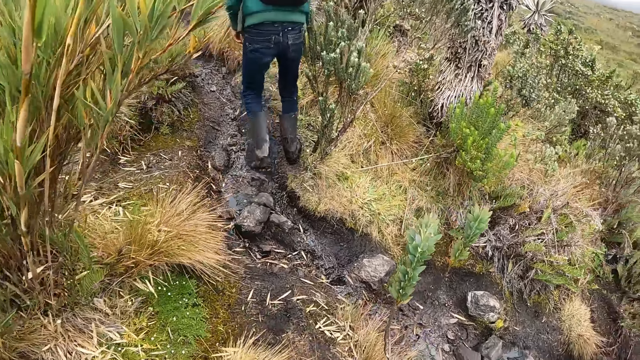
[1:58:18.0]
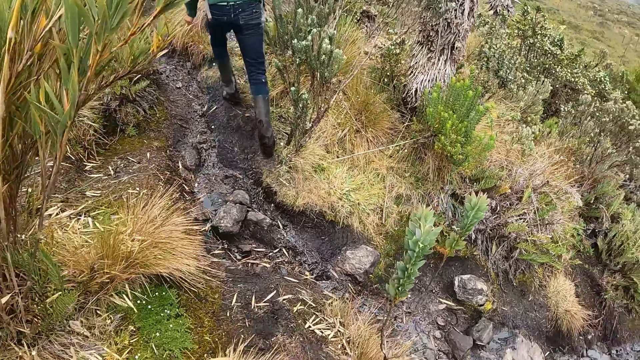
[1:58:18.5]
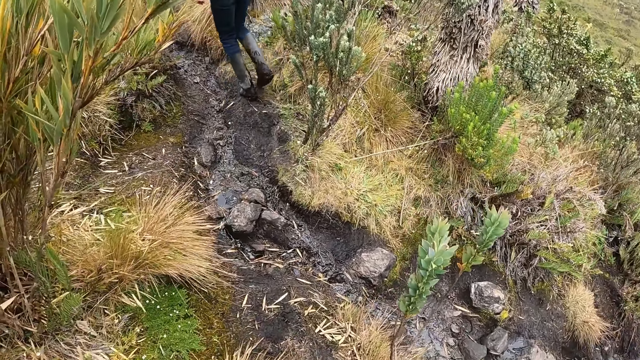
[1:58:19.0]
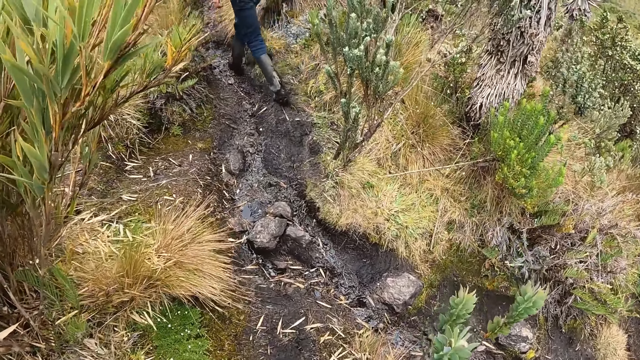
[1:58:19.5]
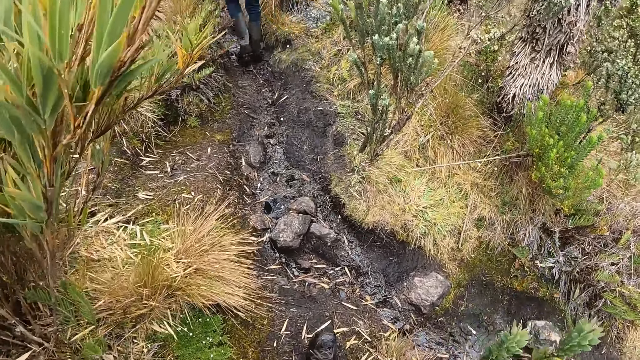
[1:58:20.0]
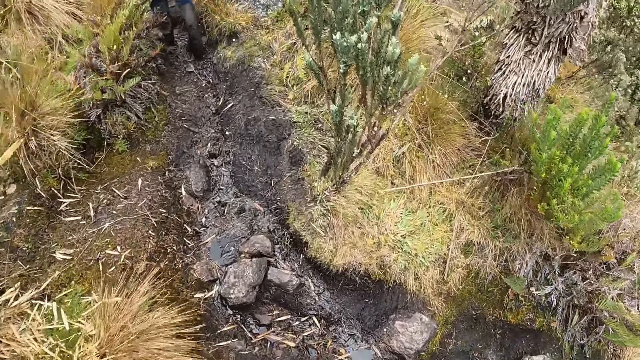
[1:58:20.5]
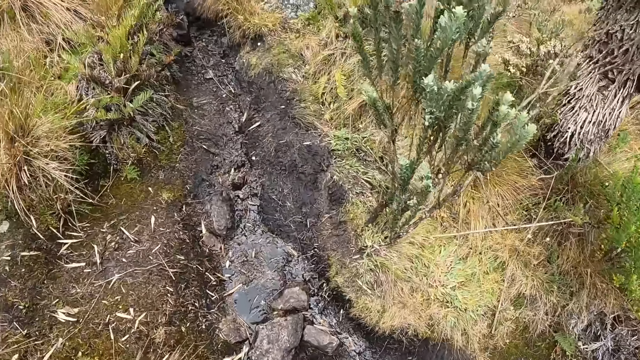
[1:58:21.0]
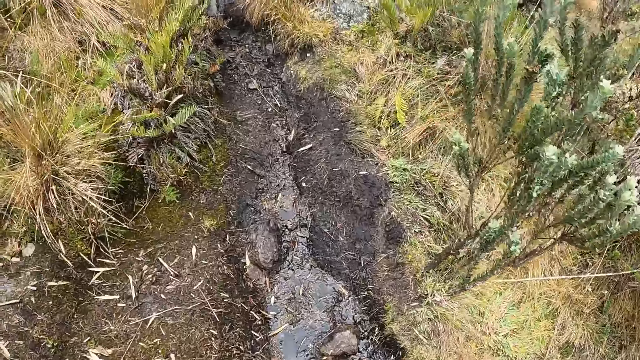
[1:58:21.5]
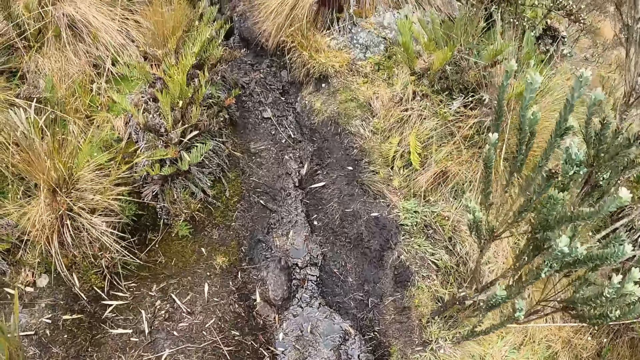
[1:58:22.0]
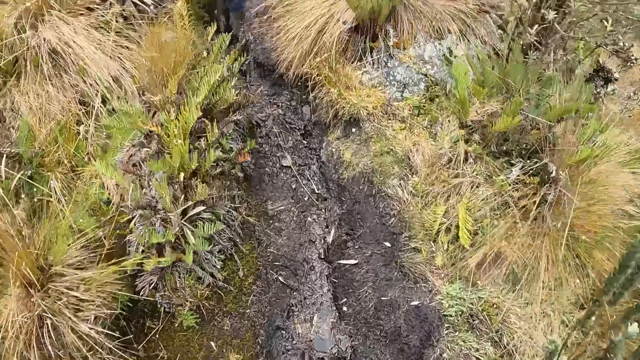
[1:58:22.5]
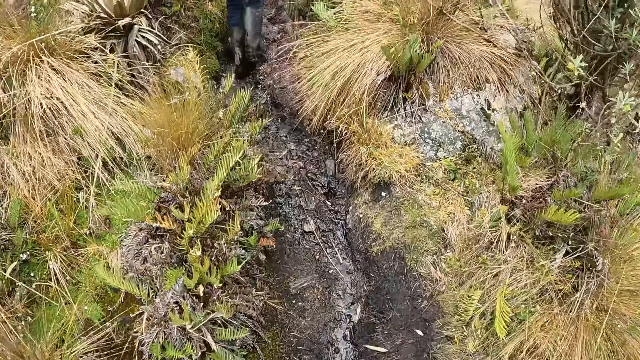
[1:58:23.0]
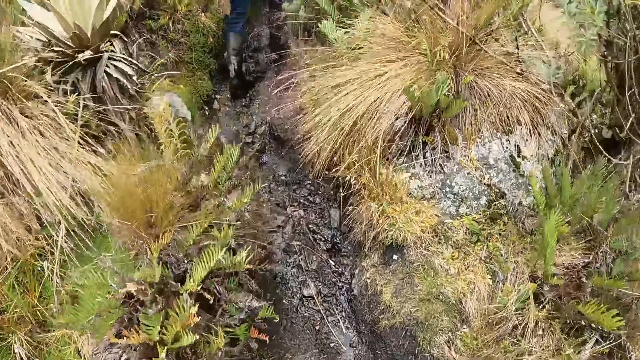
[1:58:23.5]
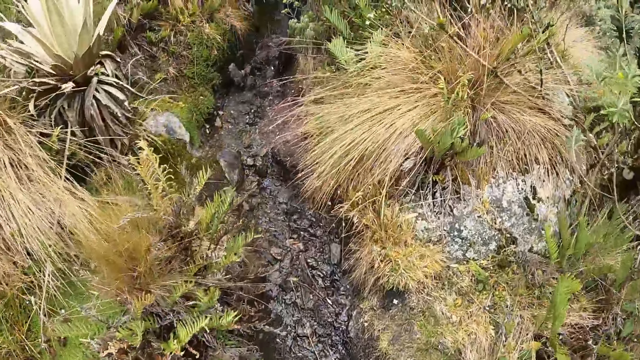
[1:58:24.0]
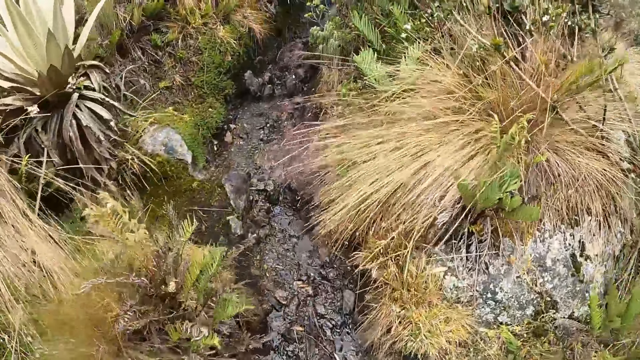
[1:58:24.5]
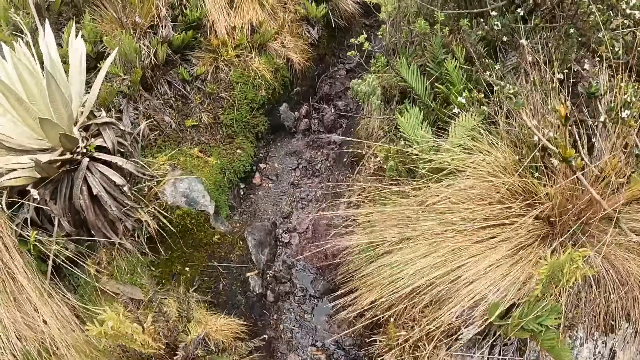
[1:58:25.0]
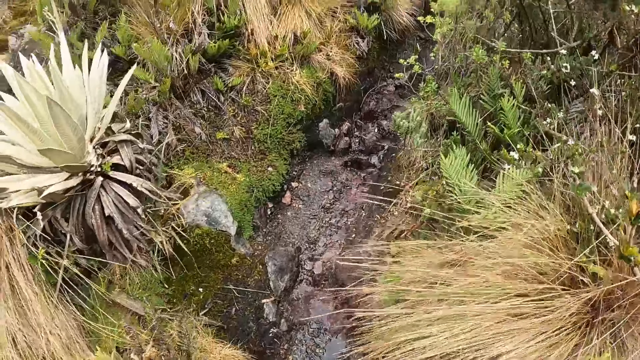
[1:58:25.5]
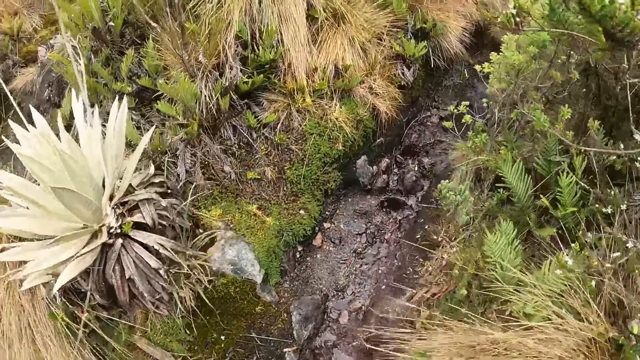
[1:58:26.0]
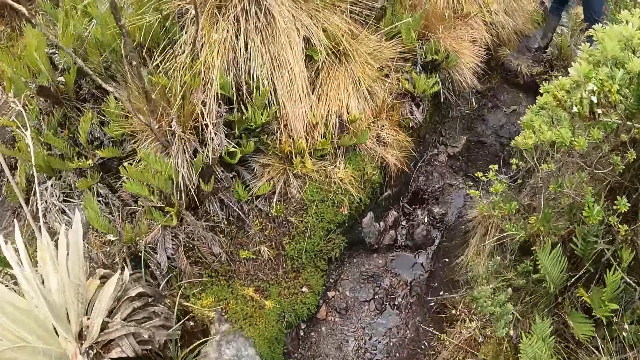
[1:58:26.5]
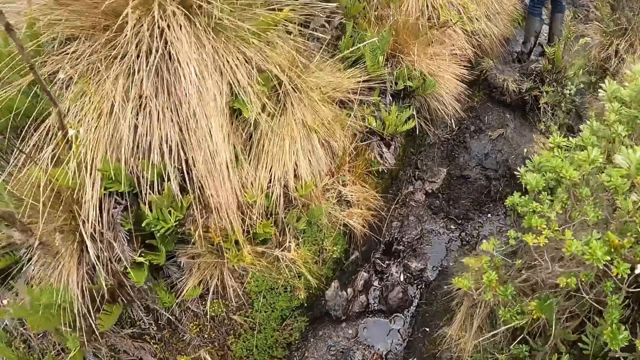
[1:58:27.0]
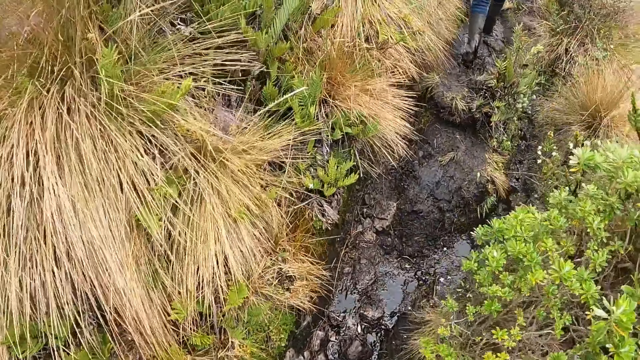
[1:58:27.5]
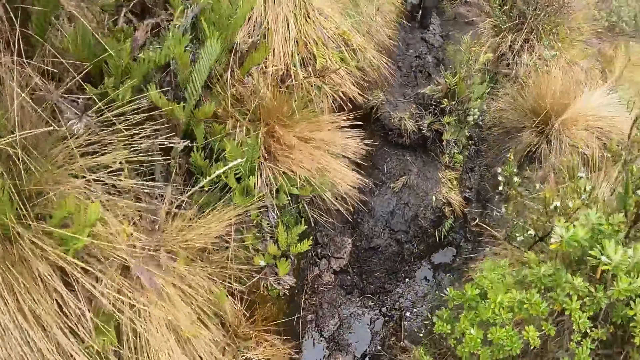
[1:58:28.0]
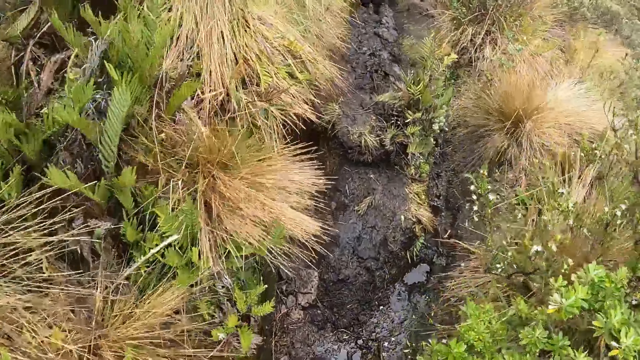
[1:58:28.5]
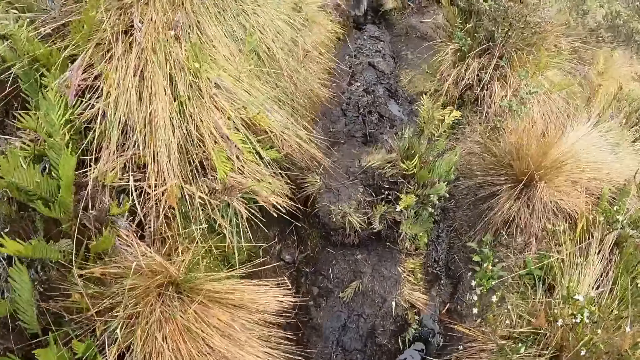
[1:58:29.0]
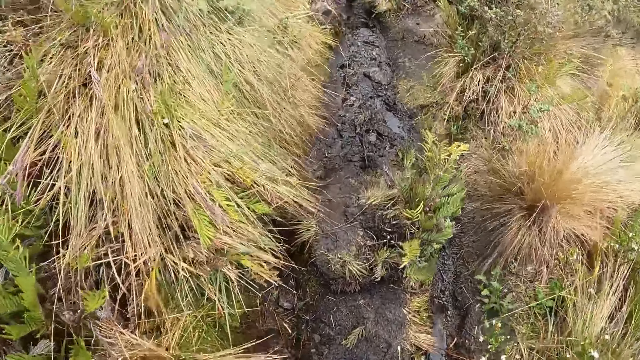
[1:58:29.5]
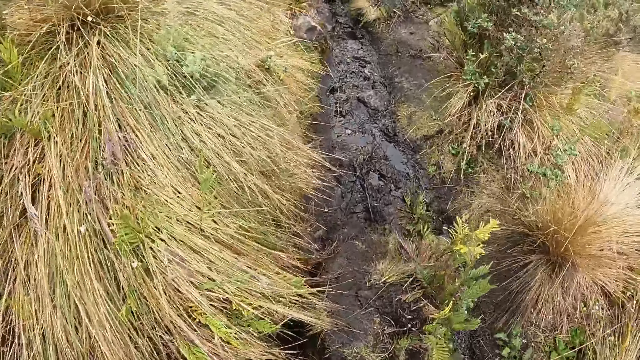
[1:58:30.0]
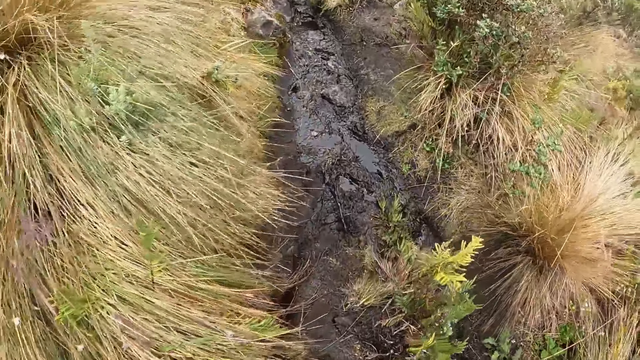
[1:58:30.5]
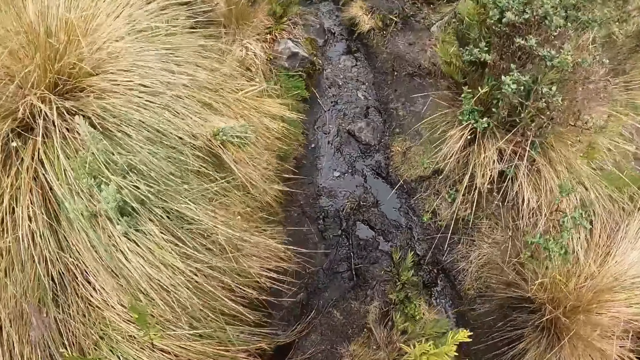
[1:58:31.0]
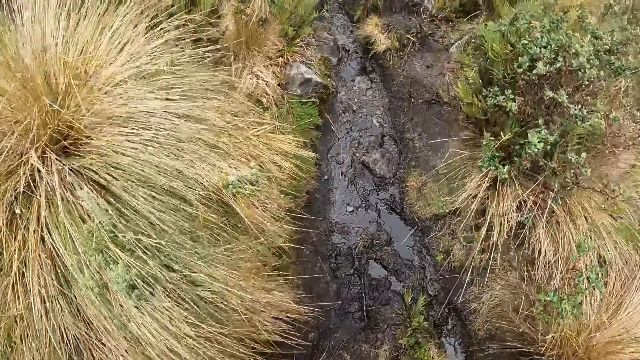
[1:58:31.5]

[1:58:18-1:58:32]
The camera wearer walks around.

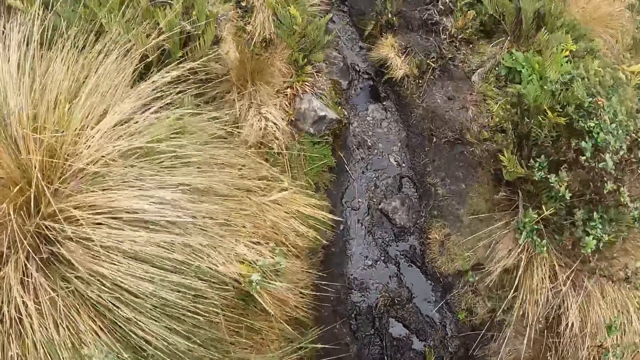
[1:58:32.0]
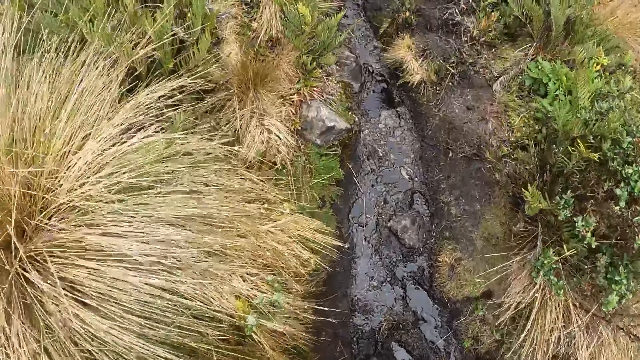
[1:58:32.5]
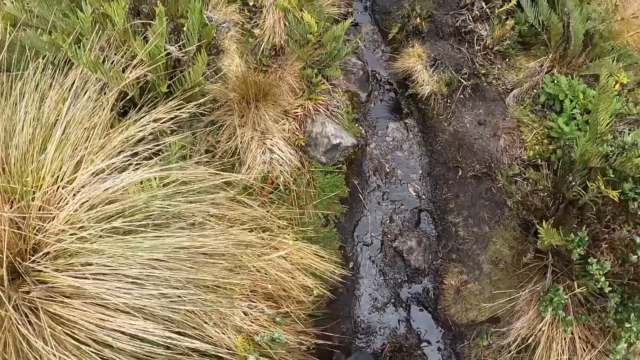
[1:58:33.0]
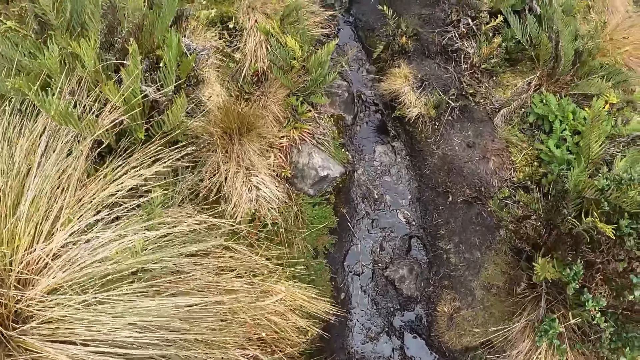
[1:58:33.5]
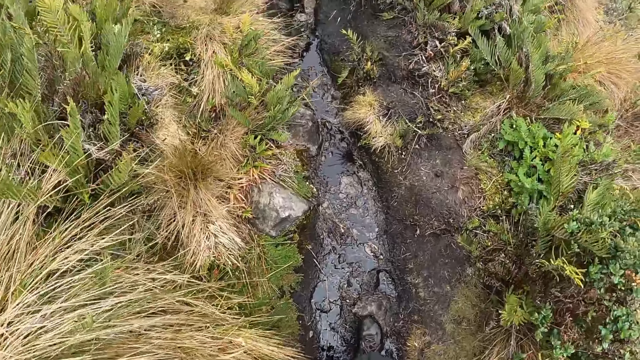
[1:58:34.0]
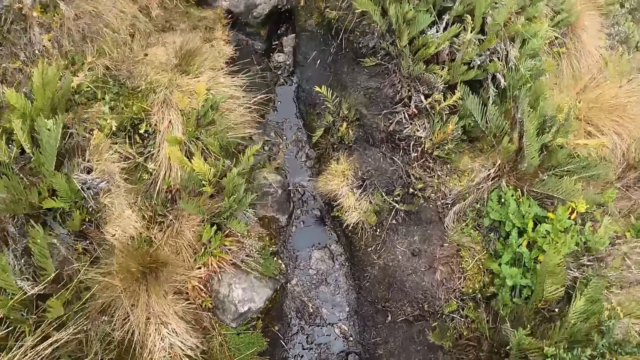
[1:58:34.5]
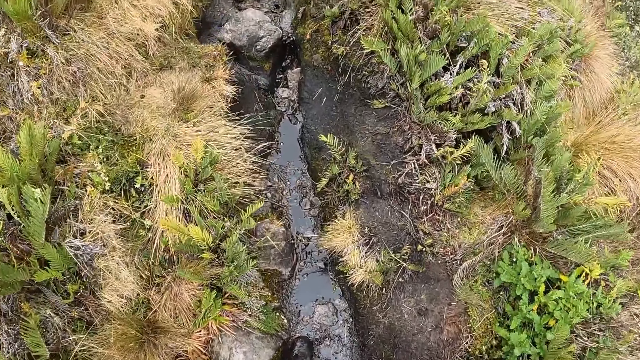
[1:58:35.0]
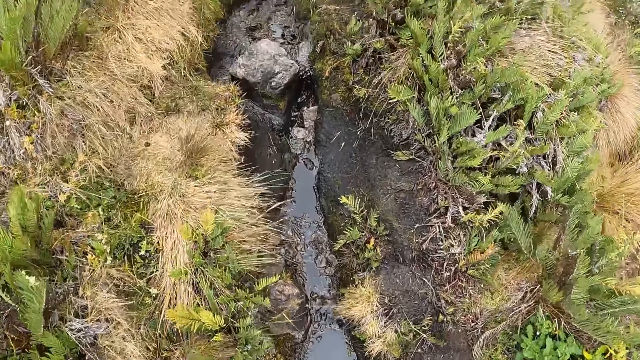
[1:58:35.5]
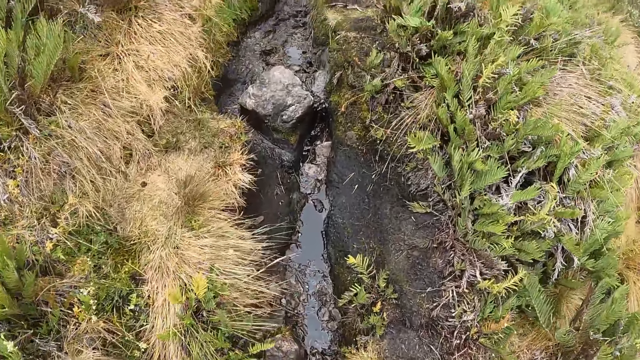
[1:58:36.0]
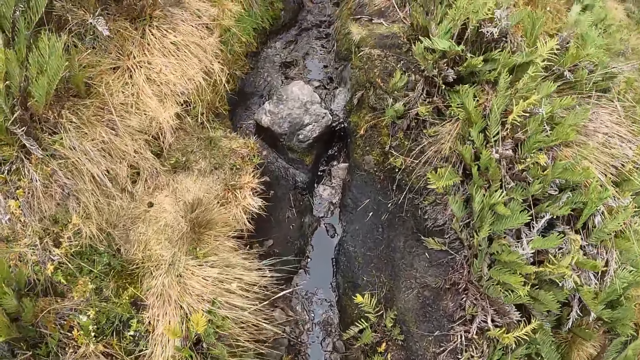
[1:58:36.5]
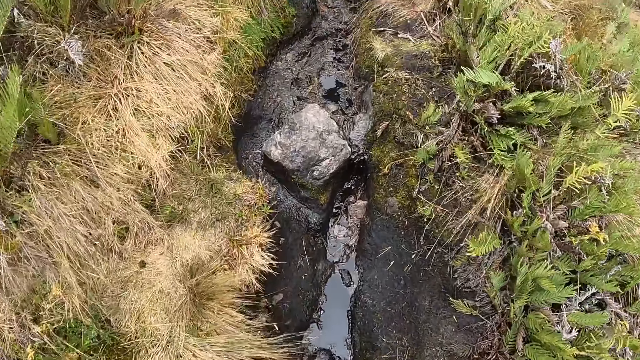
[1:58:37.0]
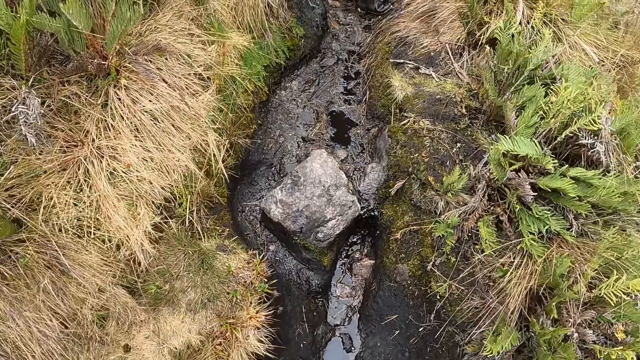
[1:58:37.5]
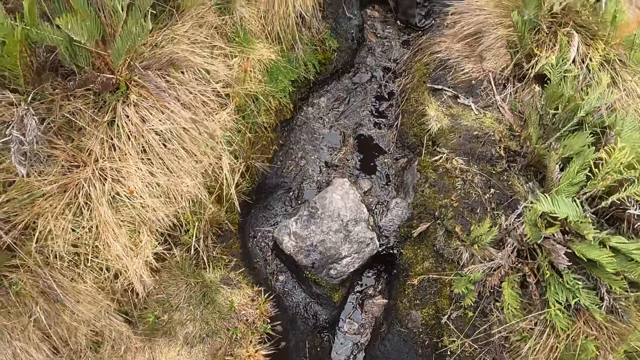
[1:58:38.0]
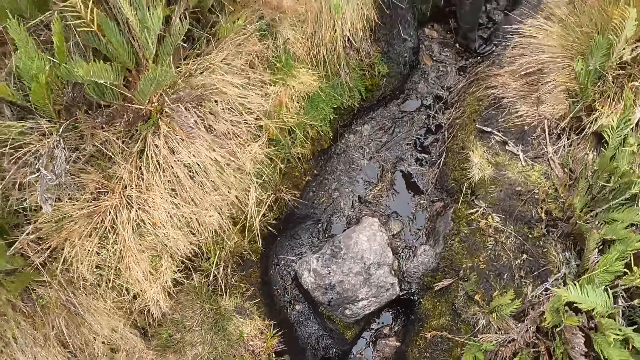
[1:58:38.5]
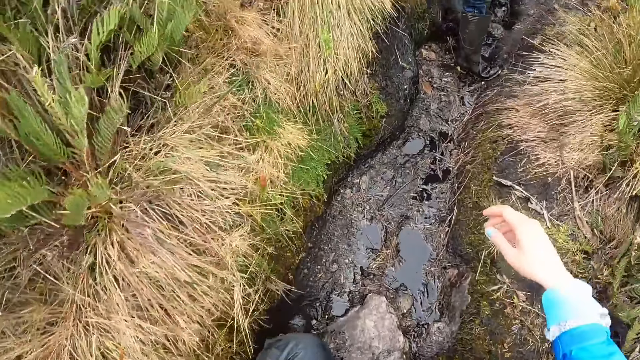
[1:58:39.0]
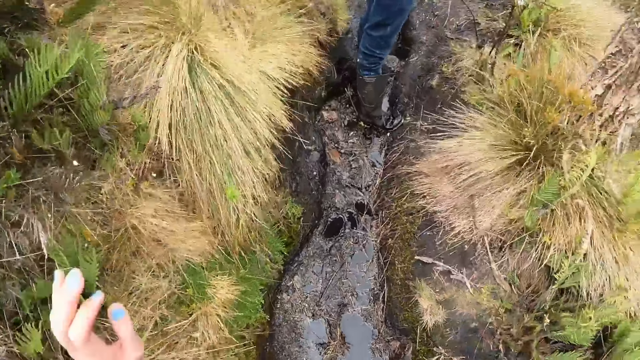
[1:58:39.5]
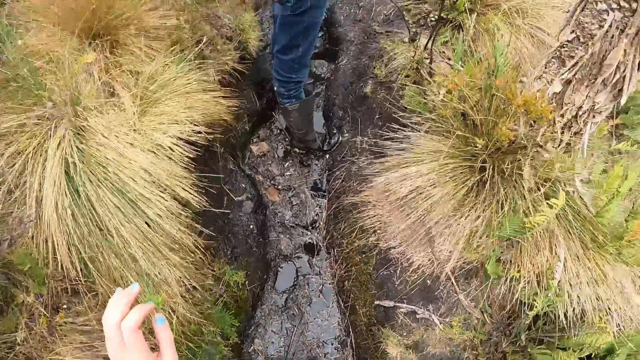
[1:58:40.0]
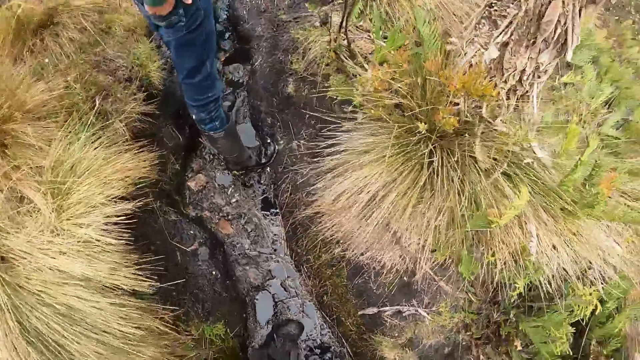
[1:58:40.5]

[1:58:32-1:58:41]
The camera wearer stretches the hand.
